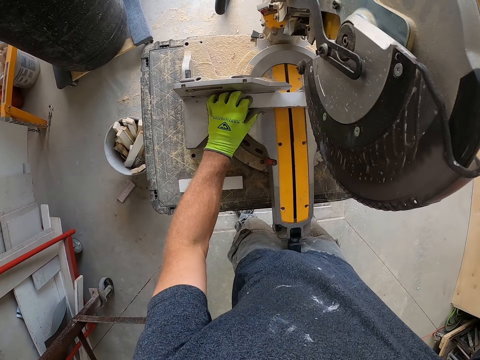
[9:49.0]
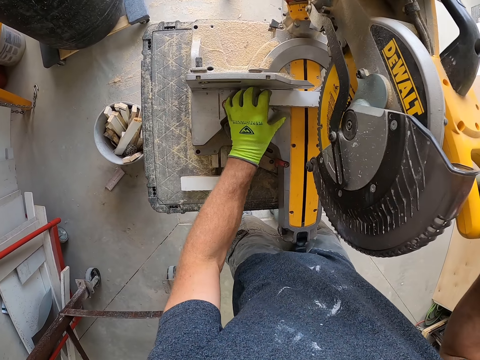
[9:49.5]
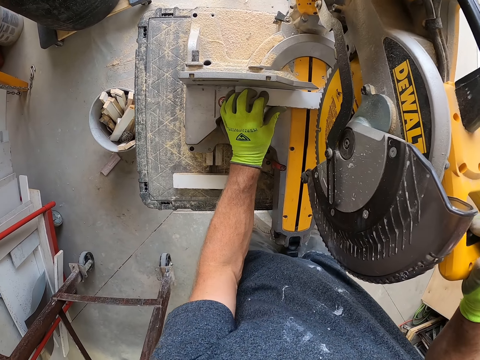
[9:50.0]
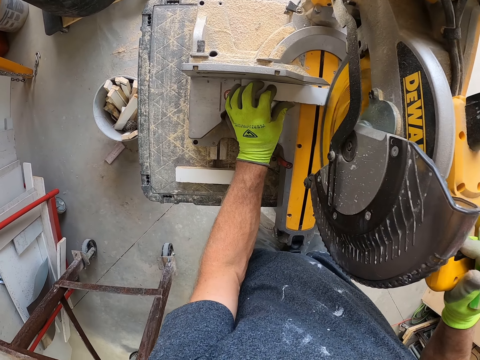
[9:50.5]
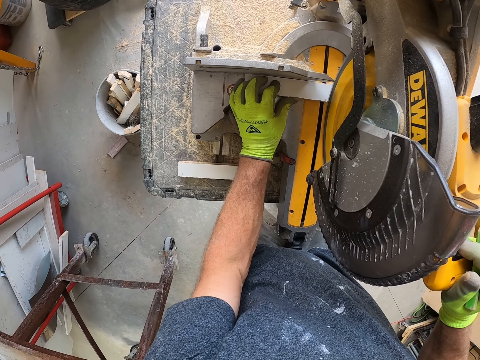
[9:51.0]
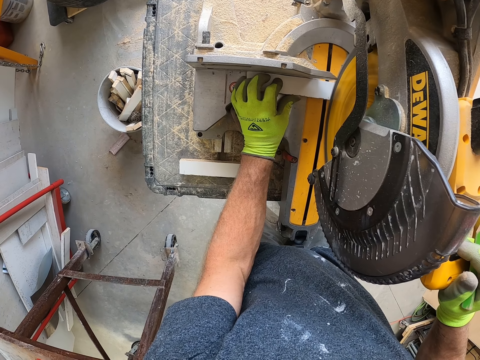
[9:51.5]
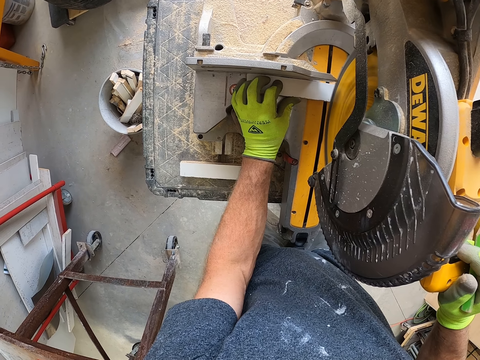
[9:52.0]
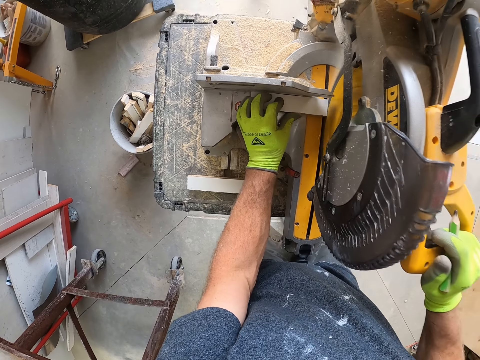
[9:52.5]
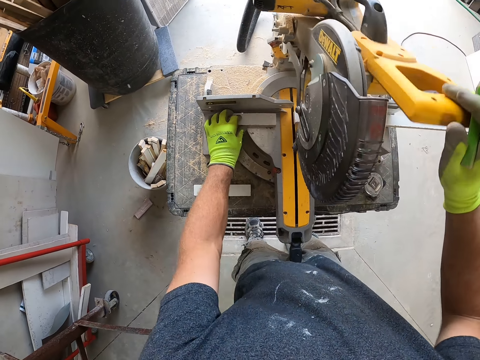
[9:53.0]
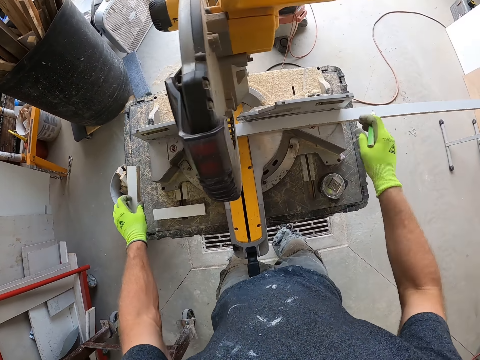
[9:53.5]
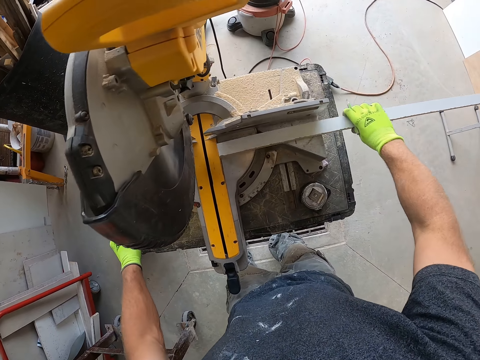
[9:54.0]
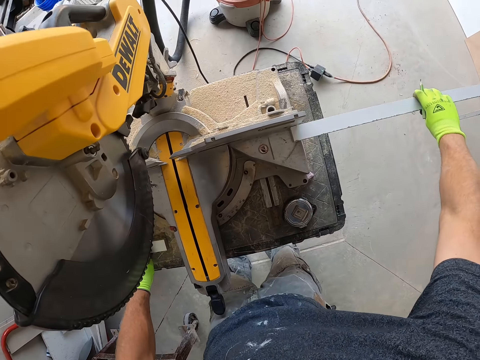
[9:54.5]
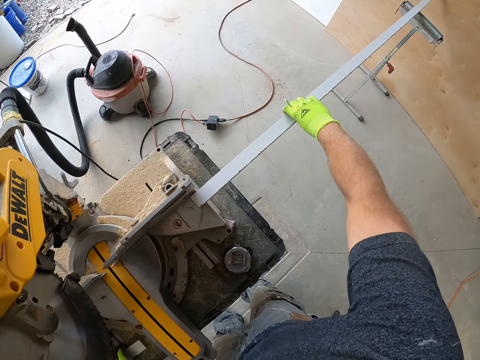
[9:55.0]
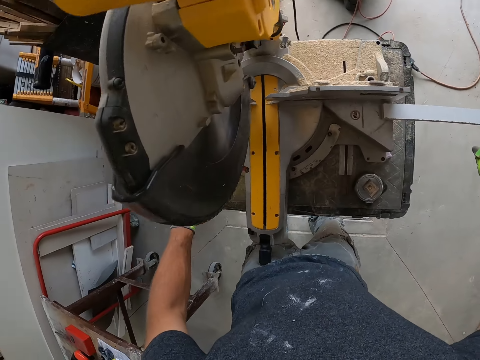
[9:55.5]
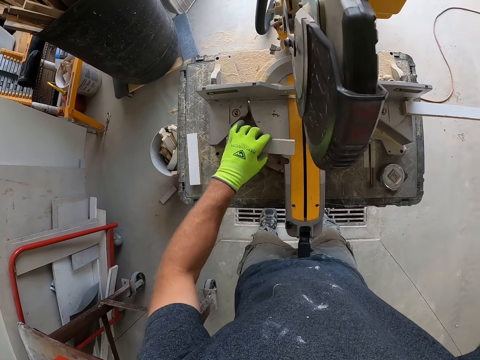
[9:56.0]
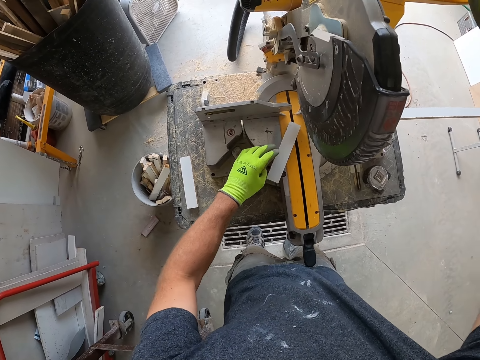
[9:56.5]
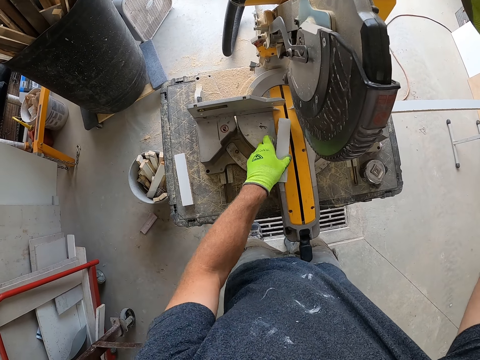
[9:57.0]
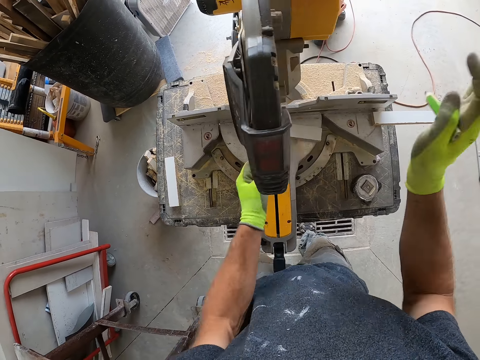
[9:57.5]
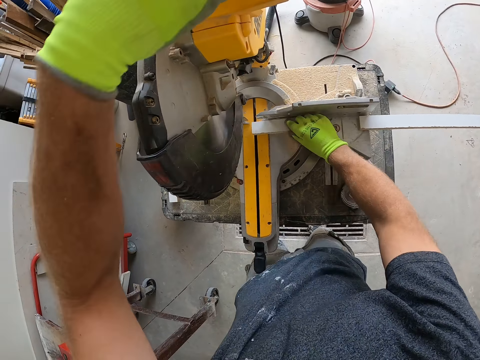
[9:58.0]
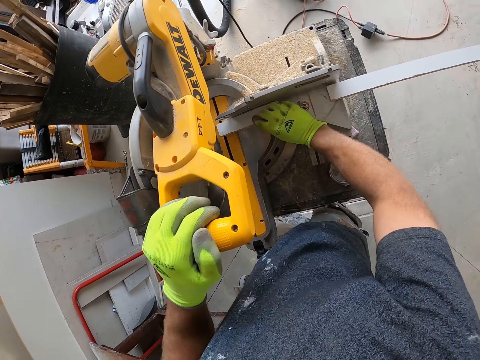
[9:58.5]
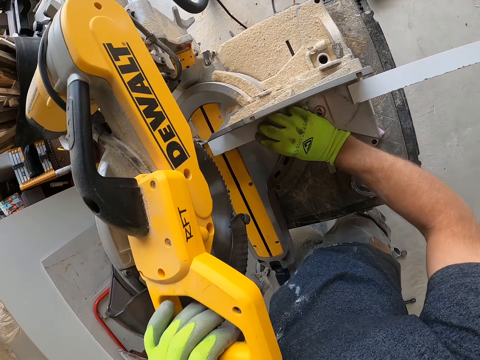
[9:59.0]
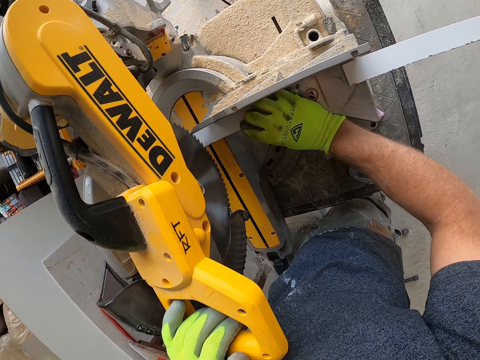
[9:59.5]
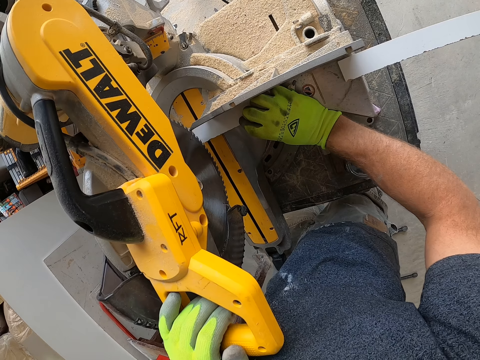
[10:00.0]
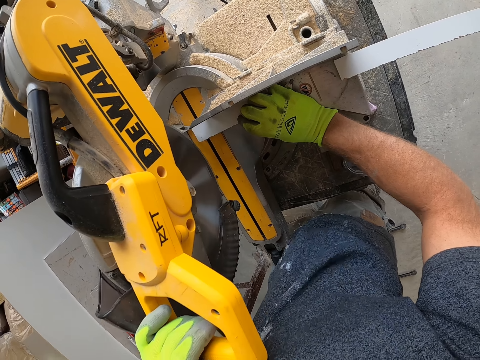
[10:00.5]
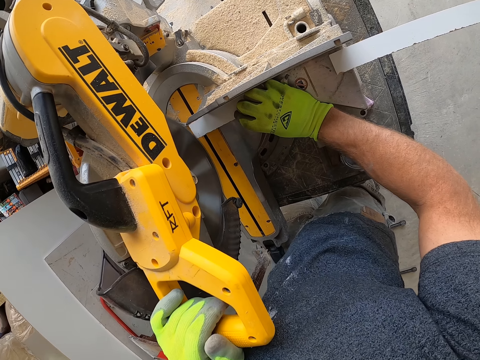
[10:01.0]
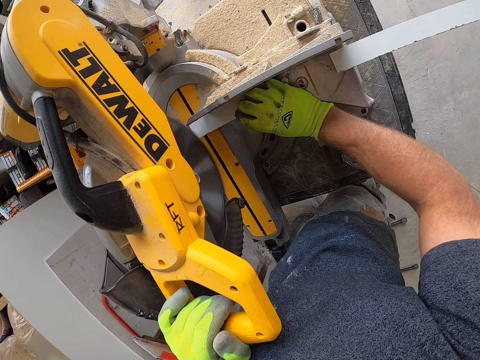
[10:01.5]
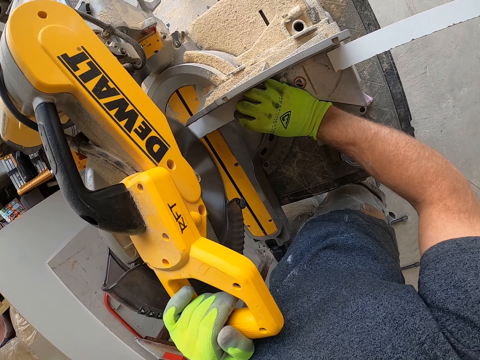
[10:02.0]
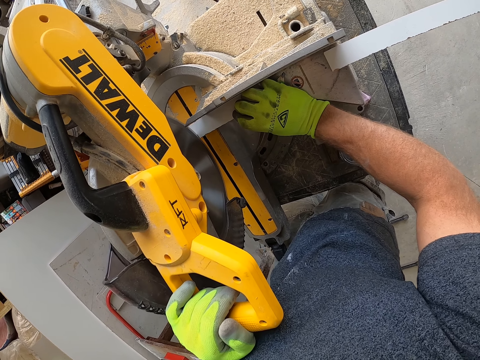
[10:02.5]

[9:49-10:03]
The camera wearer puts a piece of wood on a wood cutter. They cut the piece of wood with the wood cutter. They move the wood on the table. They pick the piece of wood from the table. They put the piece of wood on the wood cutter. They cut the piece of wood with the wood cutter.

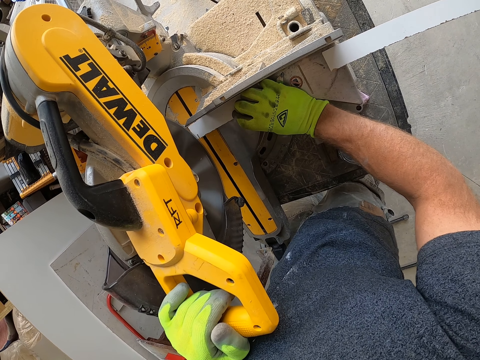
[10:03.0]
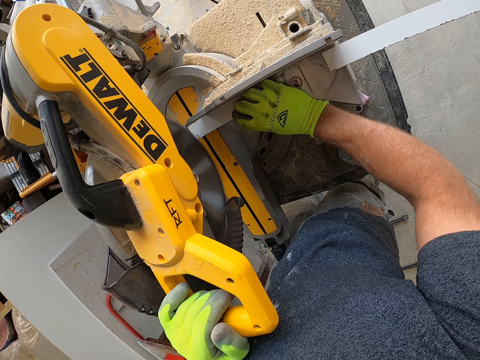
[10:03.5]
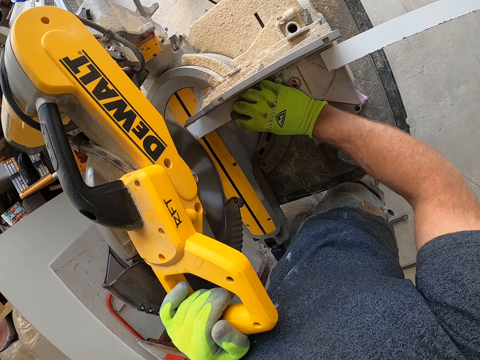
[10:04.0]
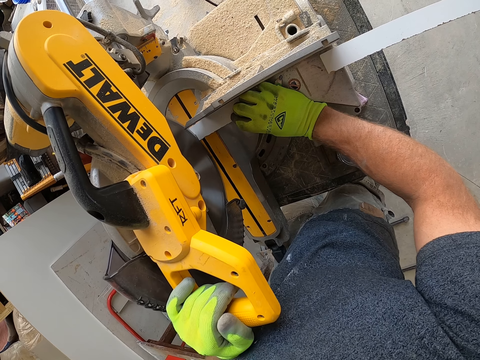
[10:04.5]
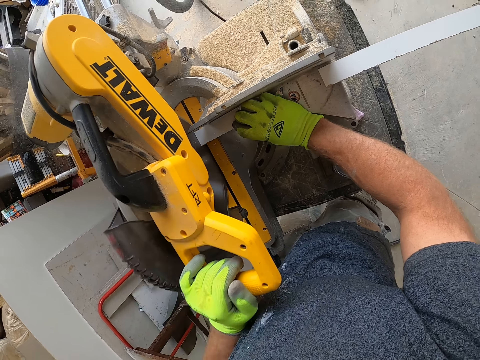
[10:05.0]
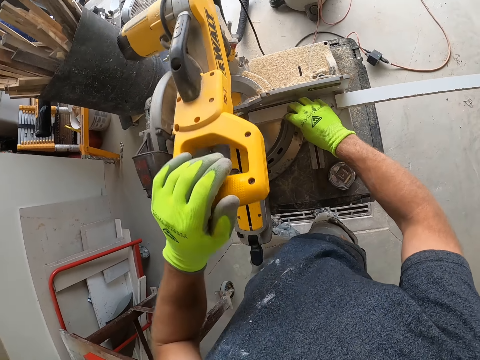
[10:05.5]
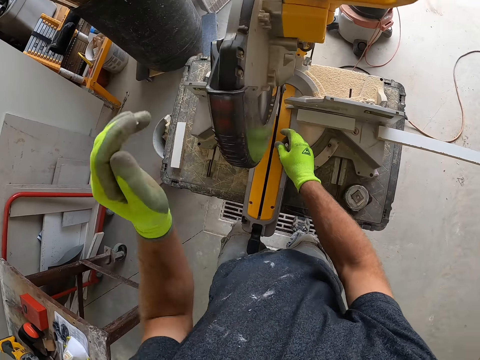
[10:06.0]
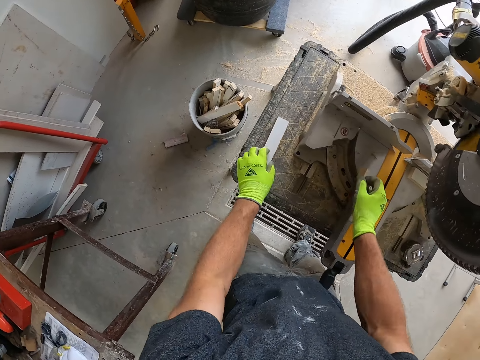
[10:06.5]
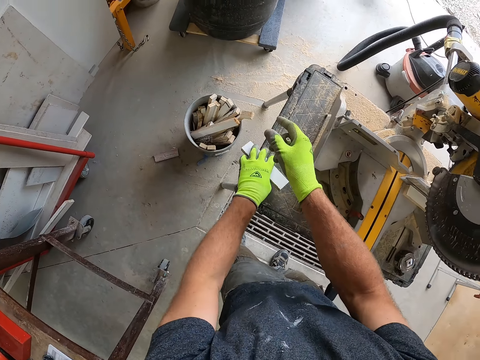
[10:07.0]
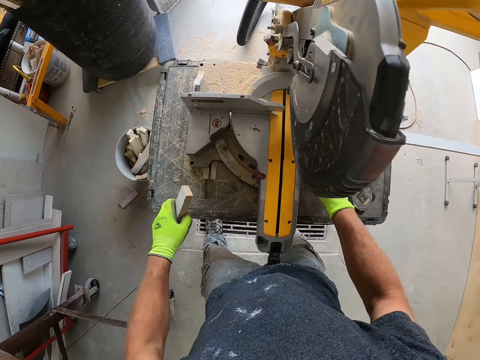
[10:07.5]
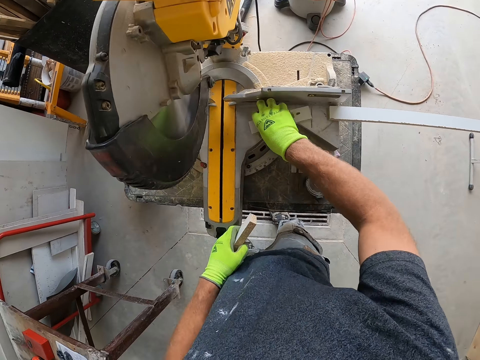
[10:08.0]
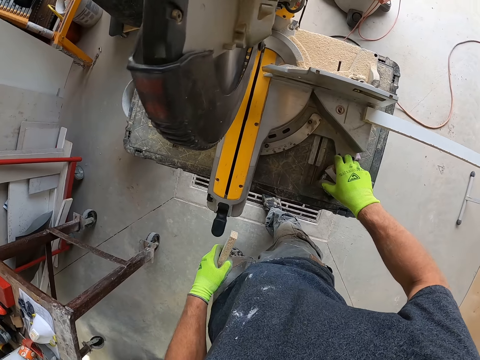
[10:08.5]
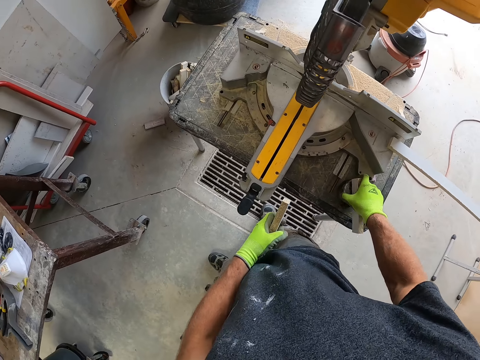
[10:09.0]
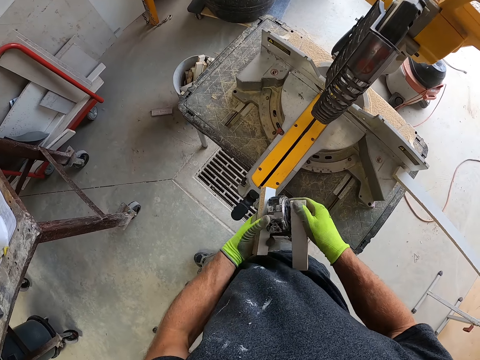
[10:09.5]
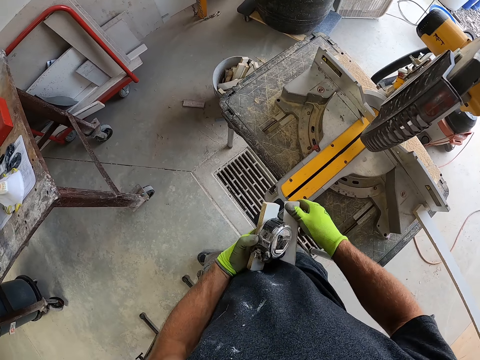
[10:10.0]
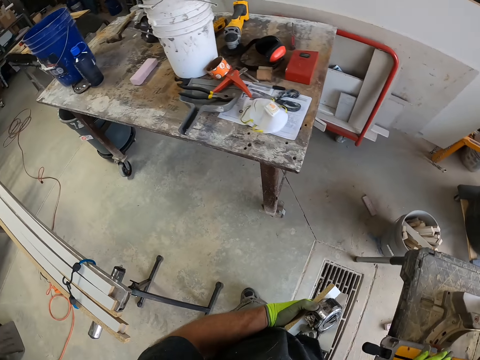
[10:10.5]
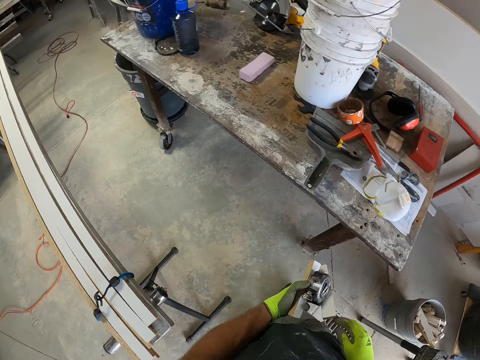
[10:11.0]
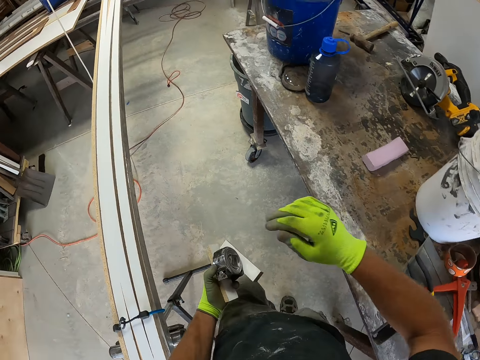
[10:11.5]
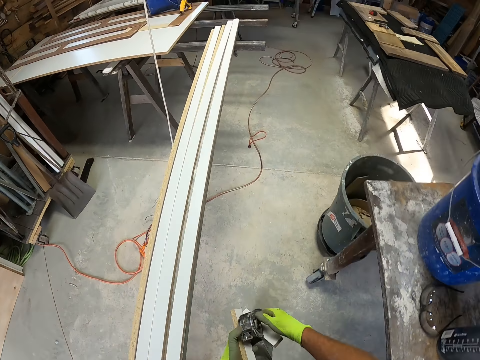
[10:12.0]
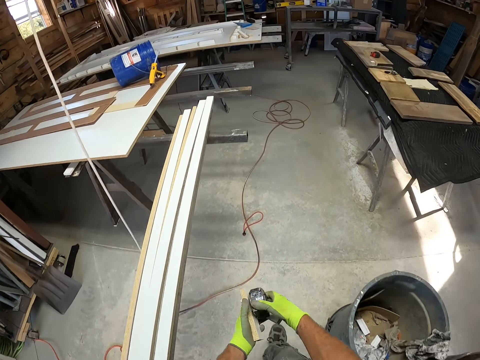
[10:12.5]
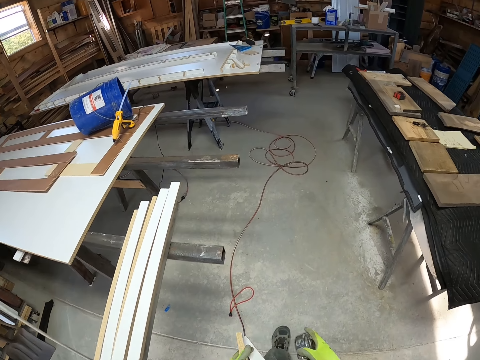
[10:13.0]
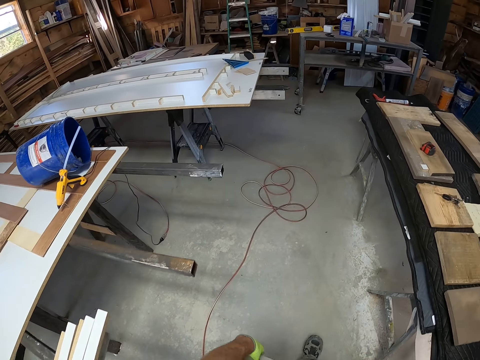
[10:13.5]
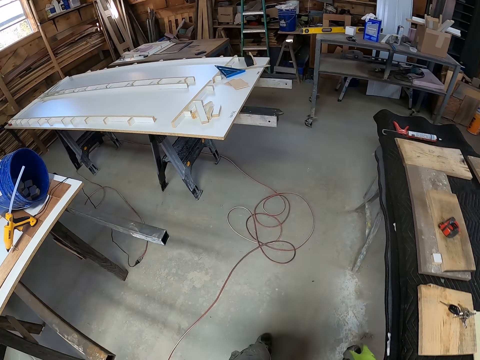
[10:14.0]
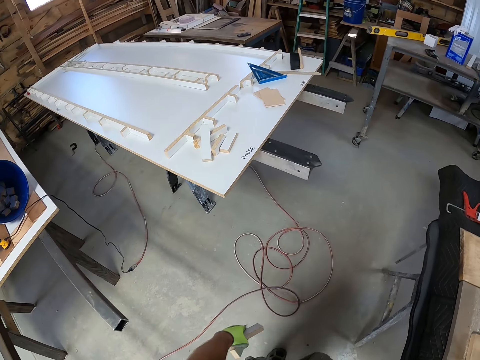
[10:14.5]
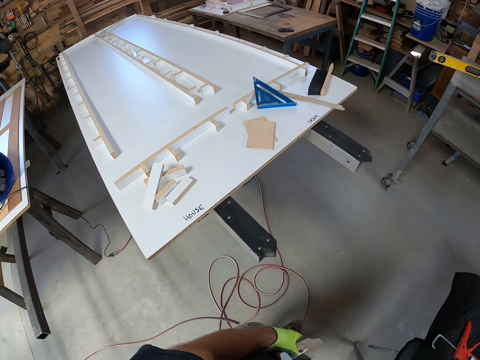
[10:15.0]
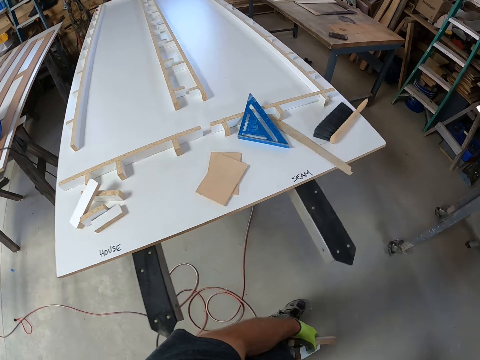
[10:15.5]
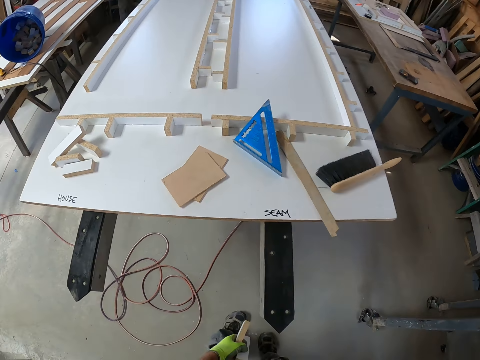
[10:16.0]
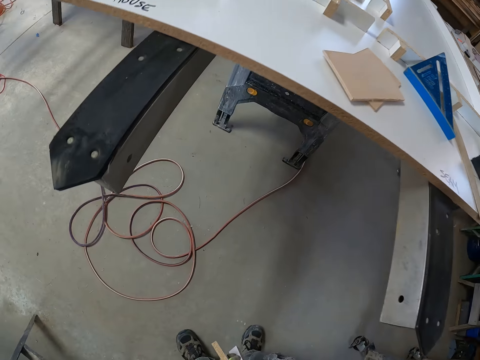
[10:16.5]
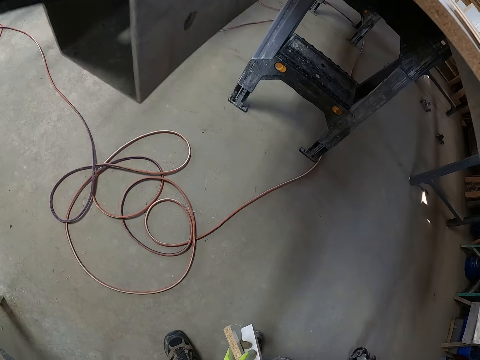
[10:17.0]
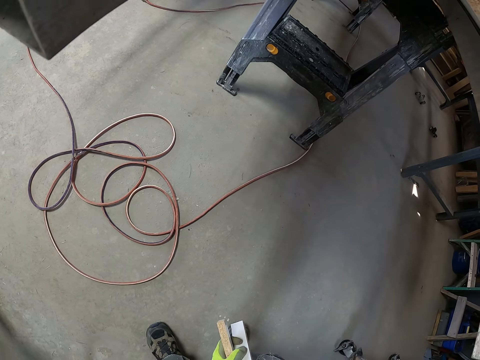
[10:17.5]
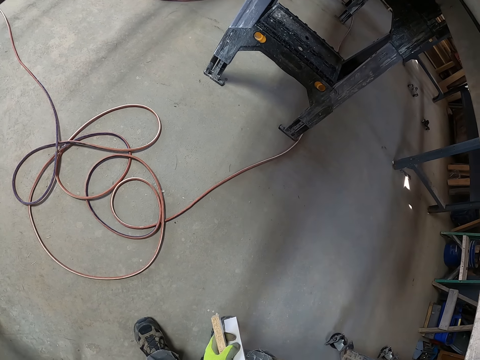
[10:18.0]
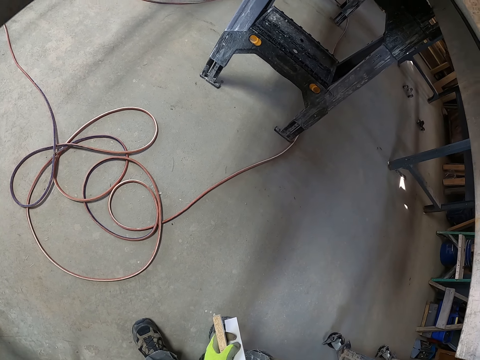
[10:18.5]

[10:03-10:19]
The camera wearer cuts the wood with the circular saw. They pick the piece of wood from the table. They throw the piece of wood in a bucket. They pick the piece of wood from the table. They pick up a measuring tape from the table. They walk around a garage.
